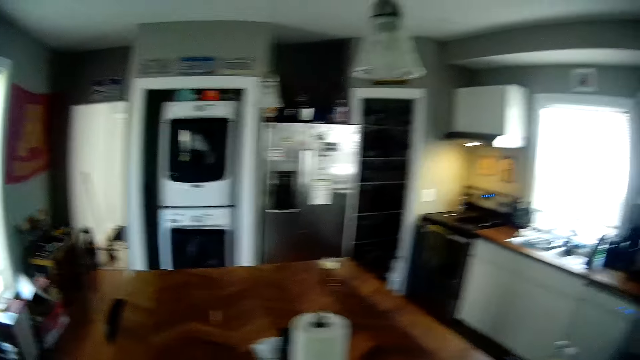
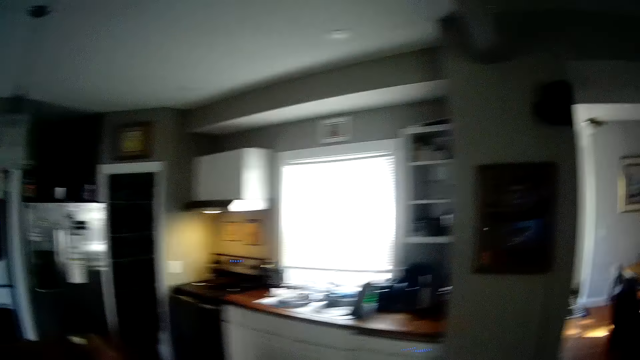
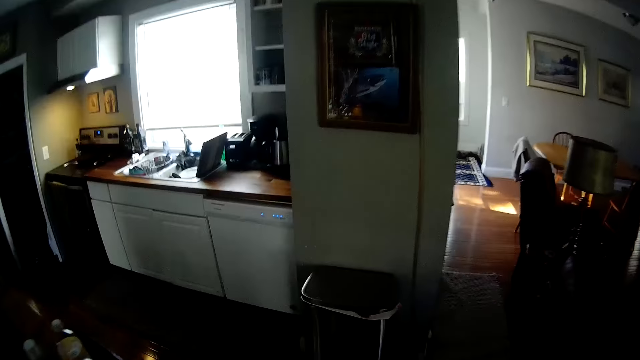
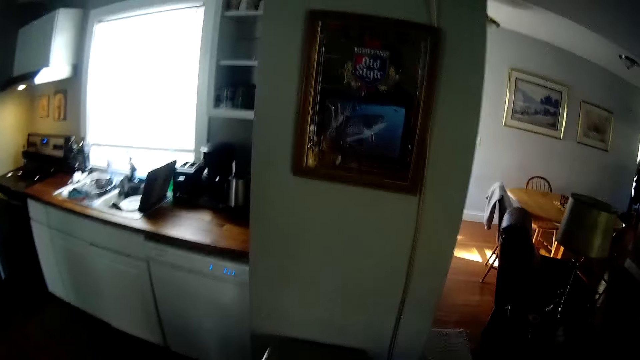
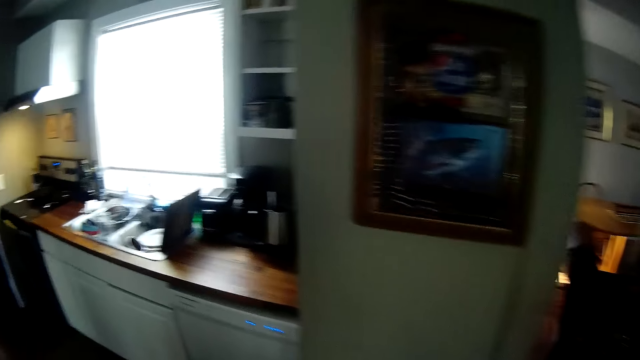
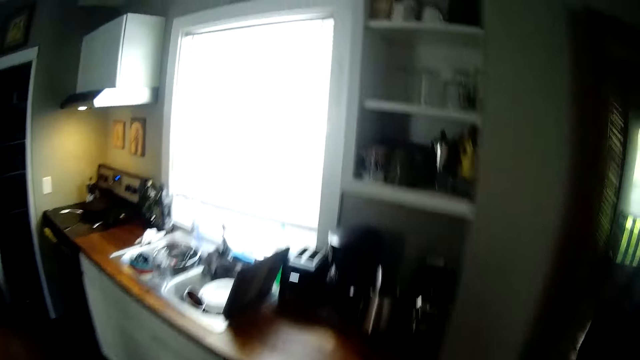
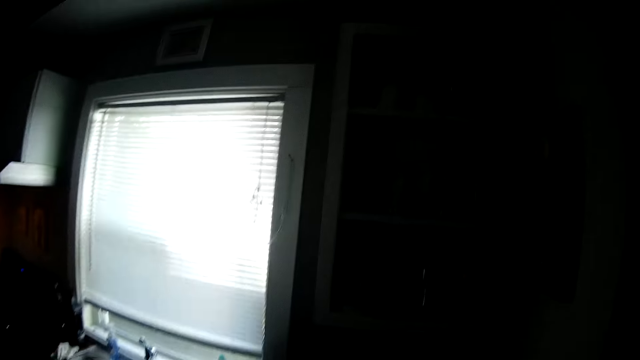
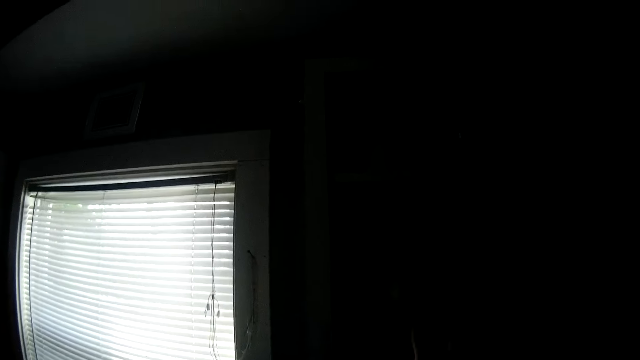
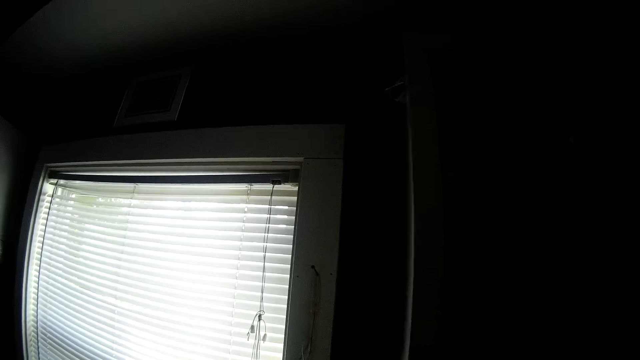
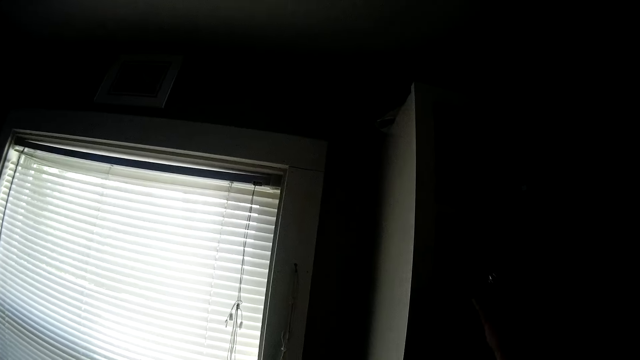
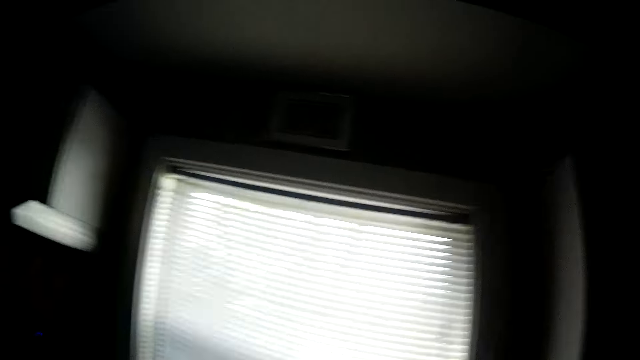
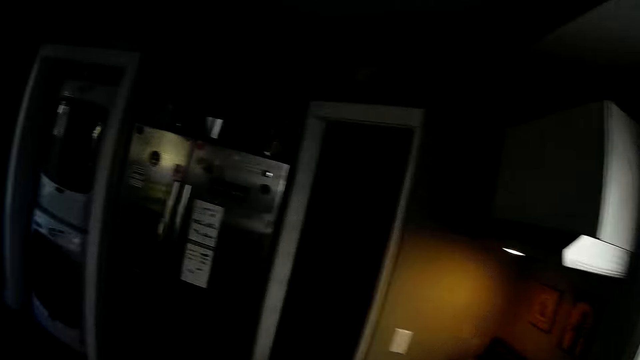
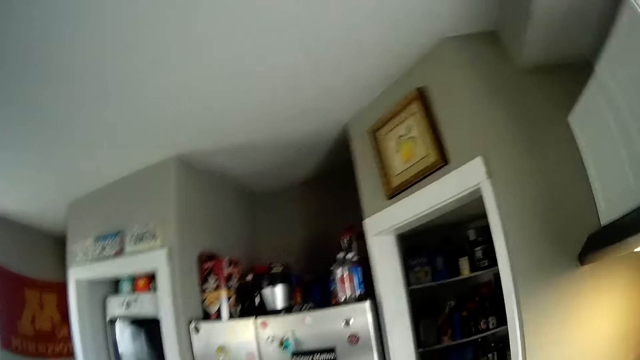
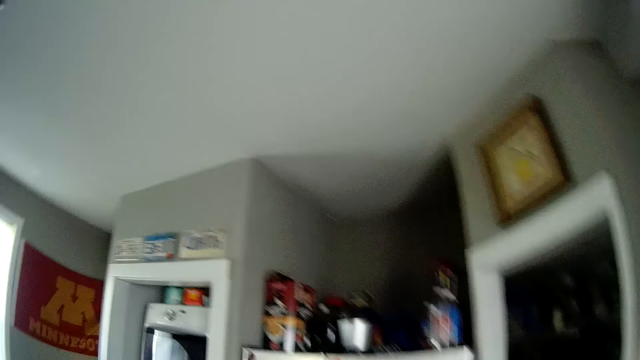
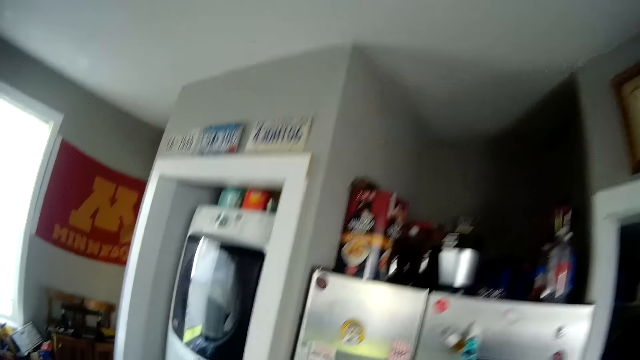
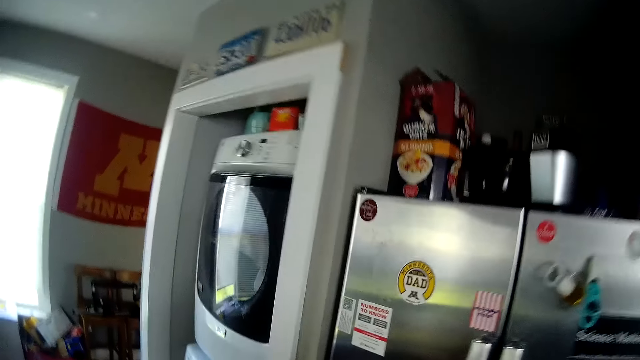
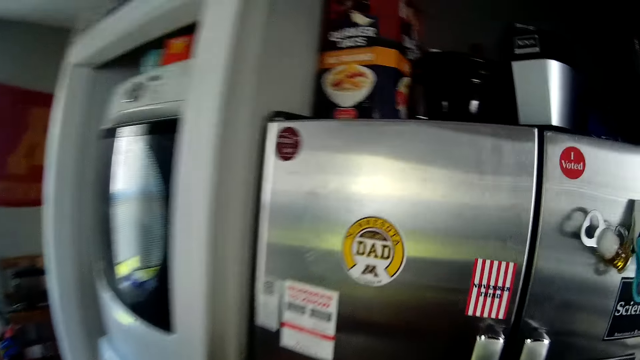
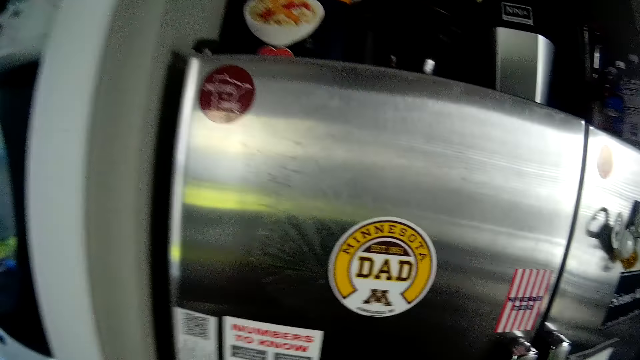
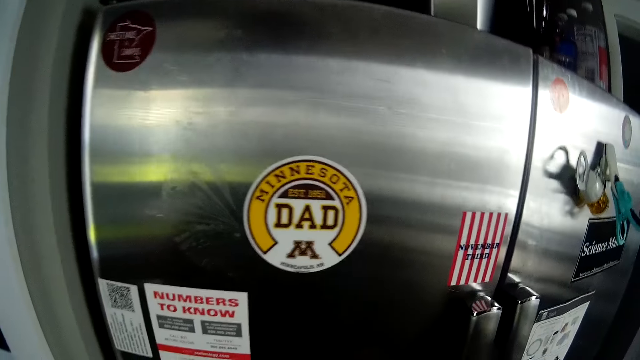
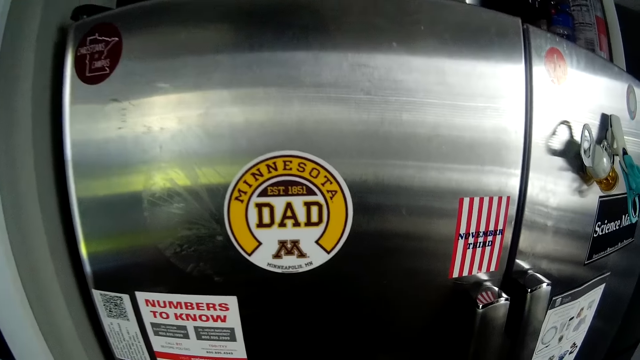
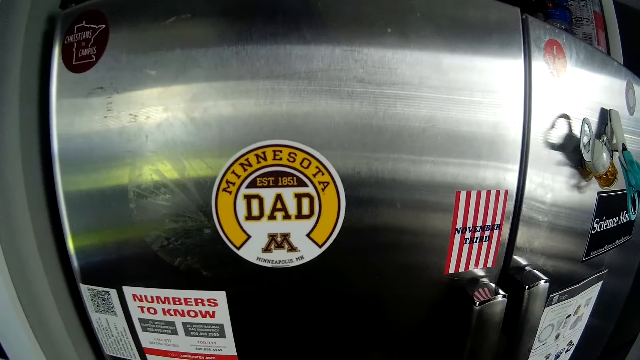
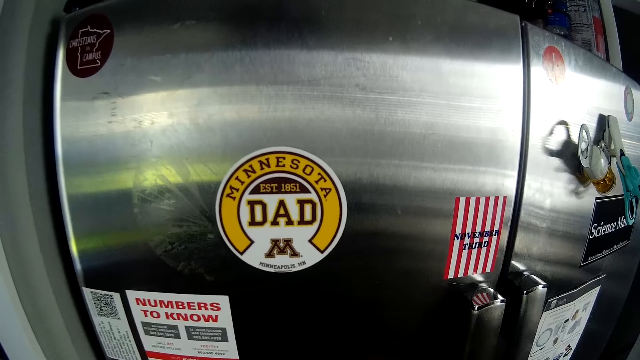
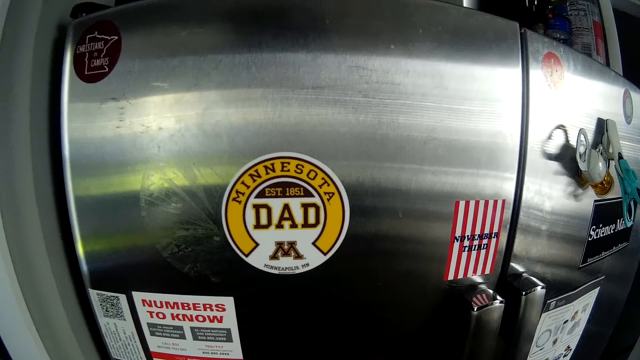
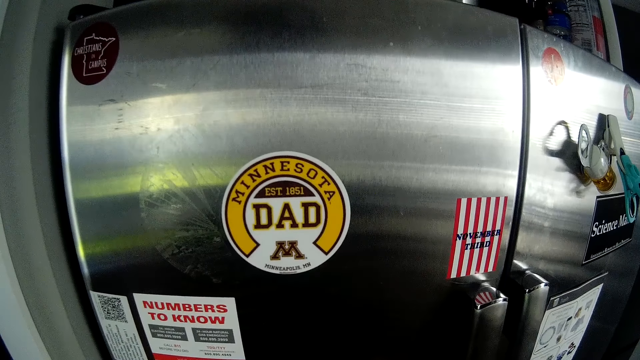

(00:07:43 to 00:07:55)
The camera wearer picks a glass cup from the shelf. They walk to the refrigerator.

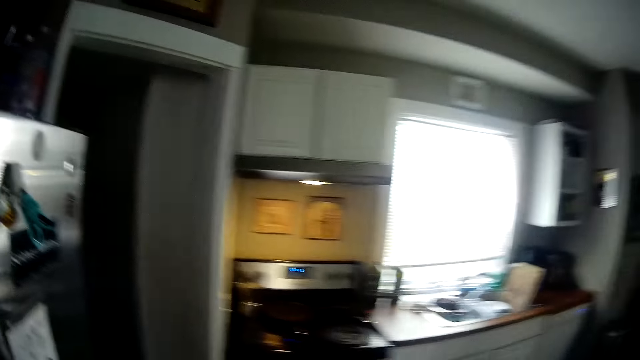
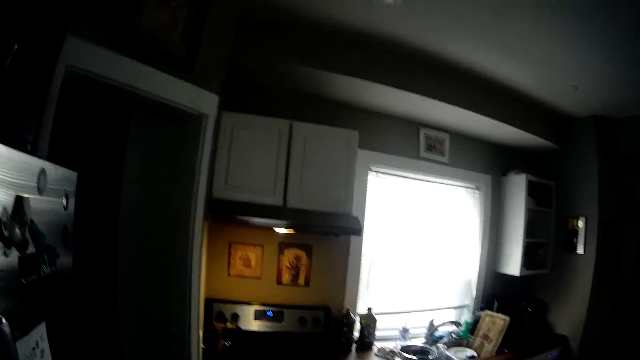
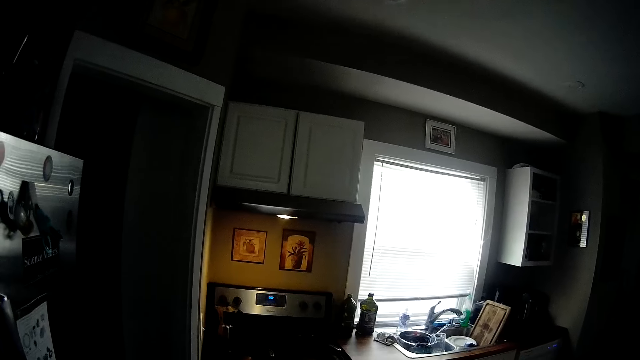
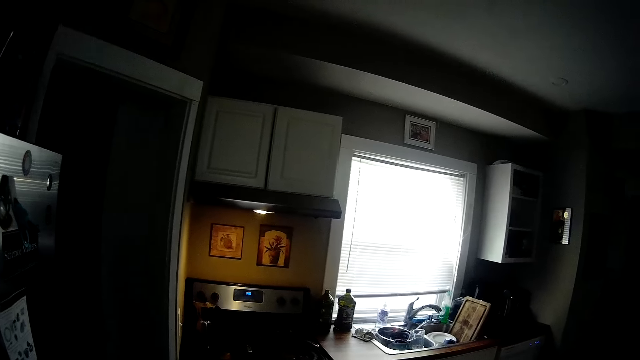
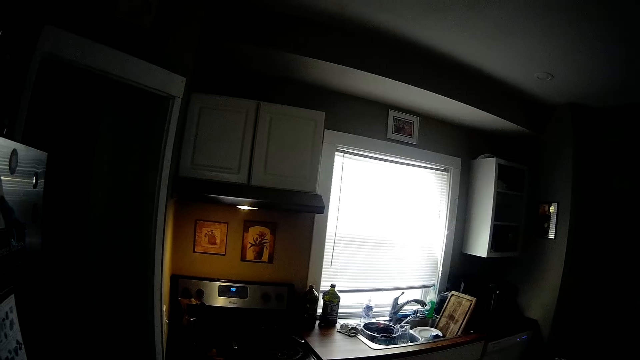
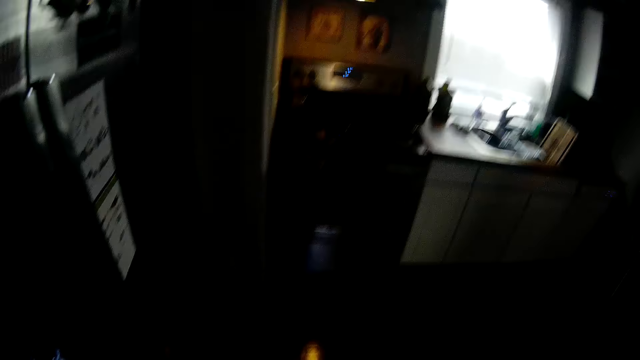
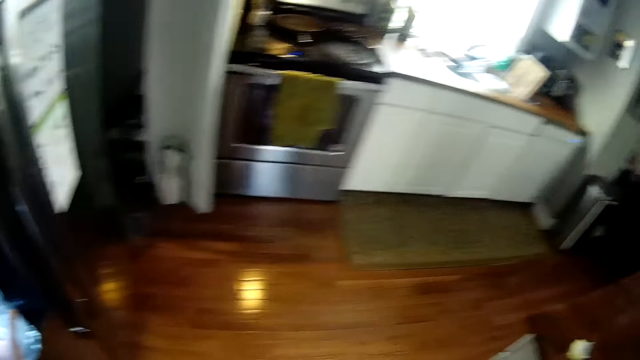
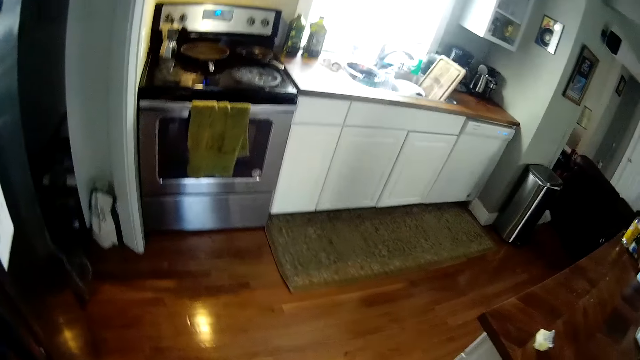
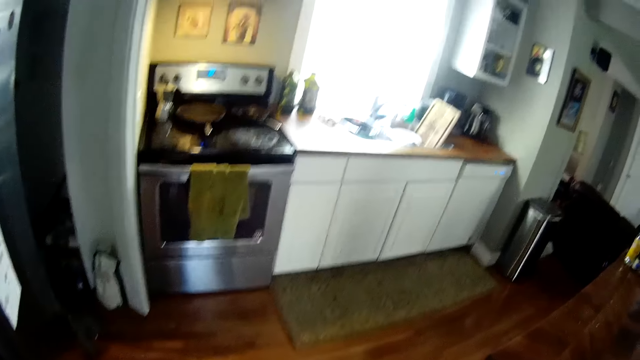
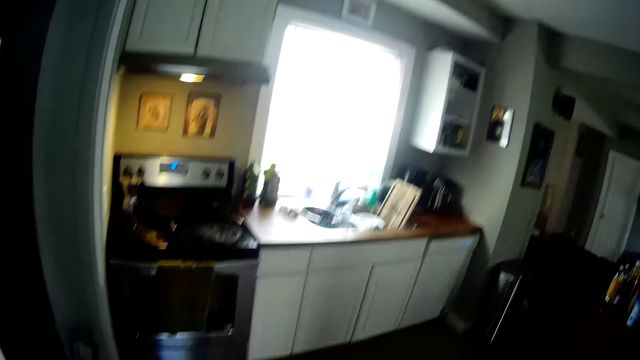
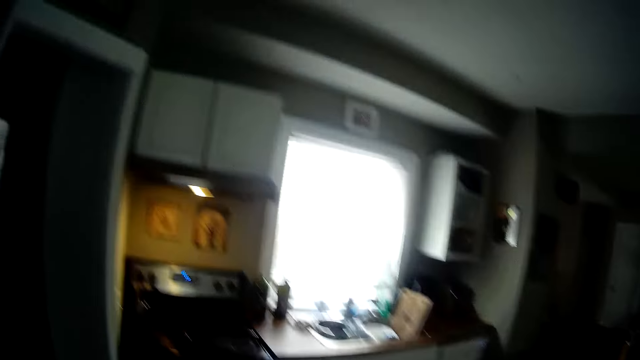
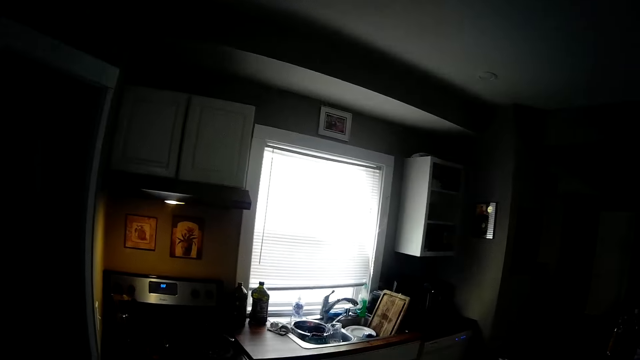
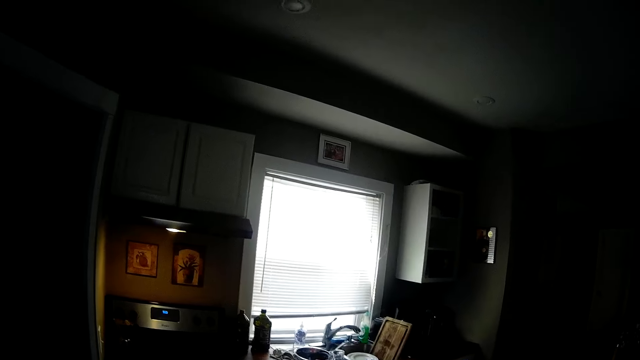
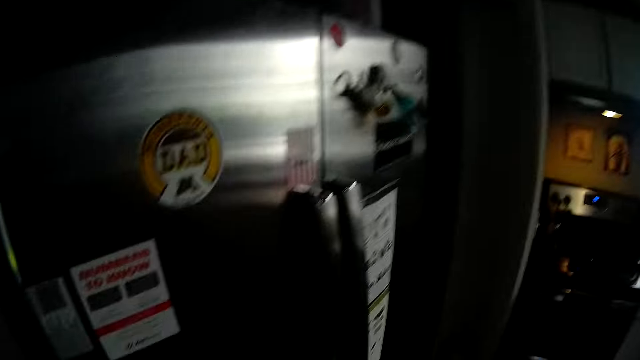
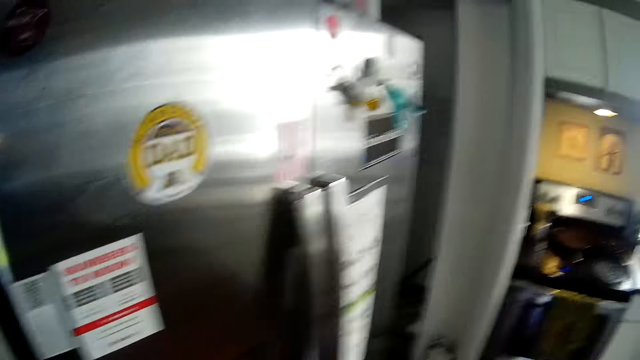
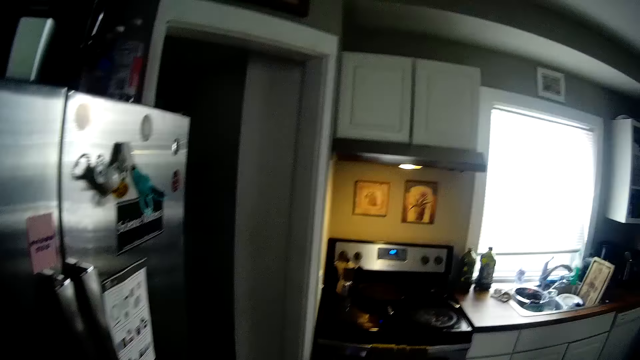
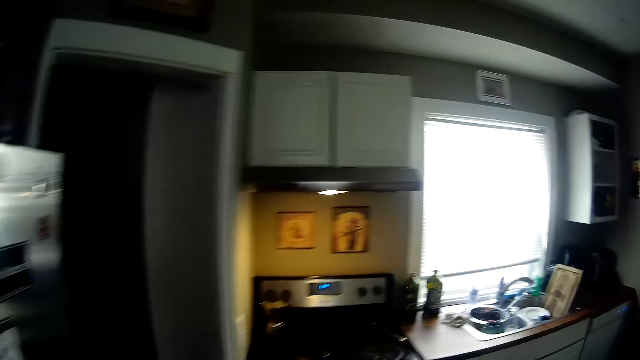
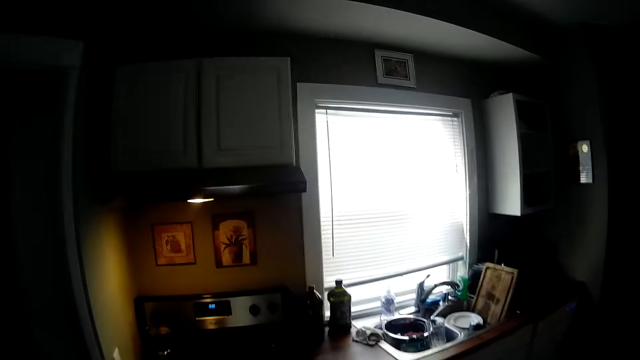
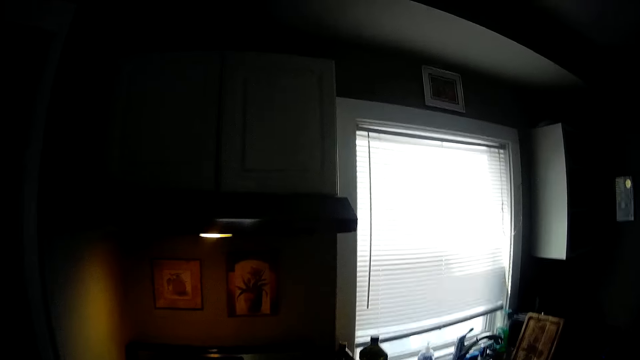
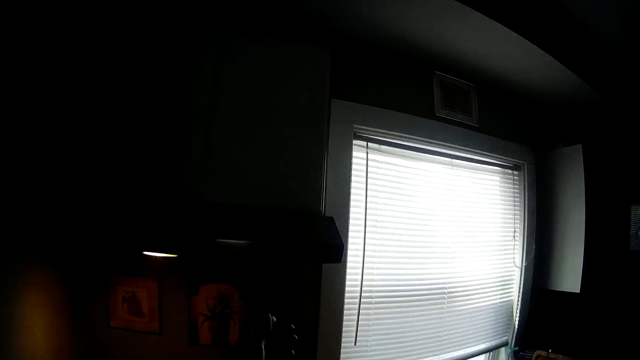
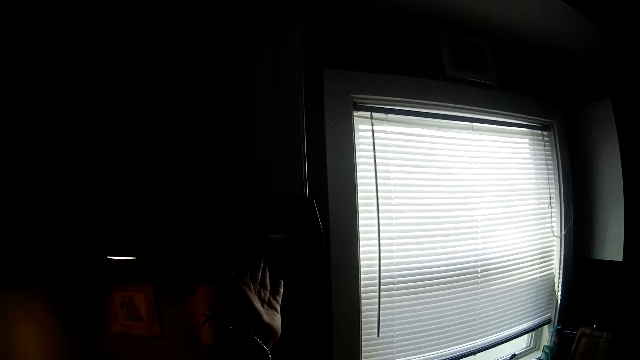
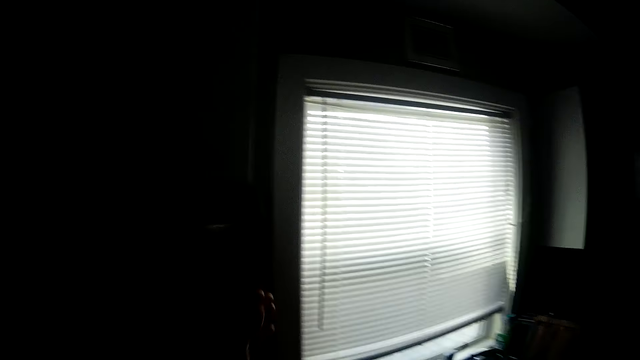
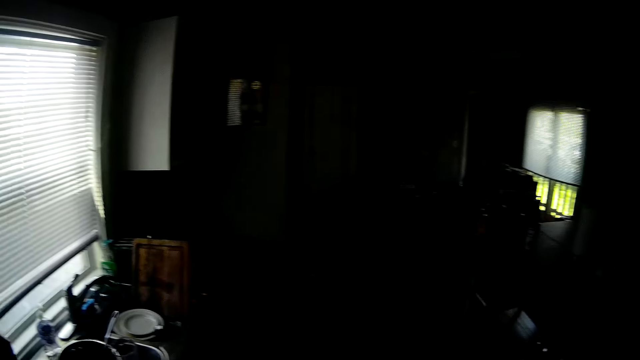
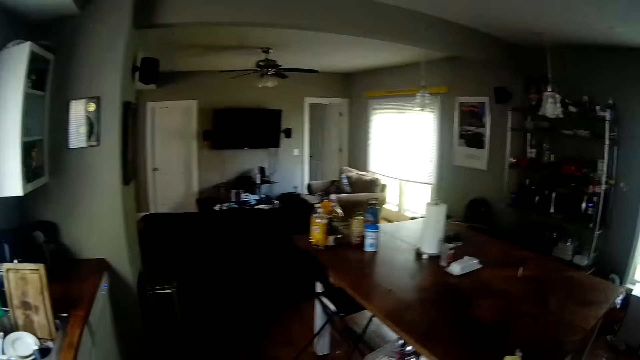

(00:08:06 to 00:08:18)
The camera wearer fetches water in the glass cup from the dispenser in the refrigerator. They turn off the heat extractor.
